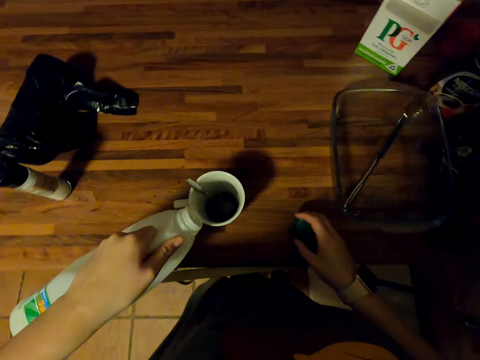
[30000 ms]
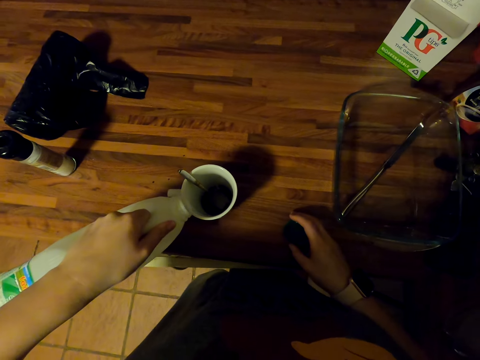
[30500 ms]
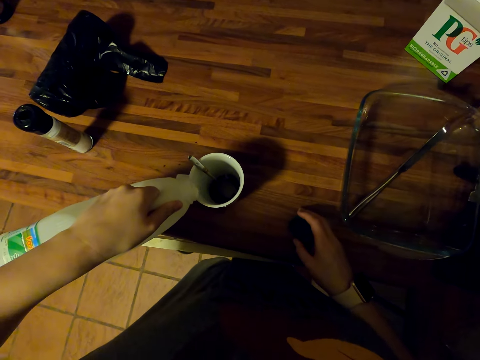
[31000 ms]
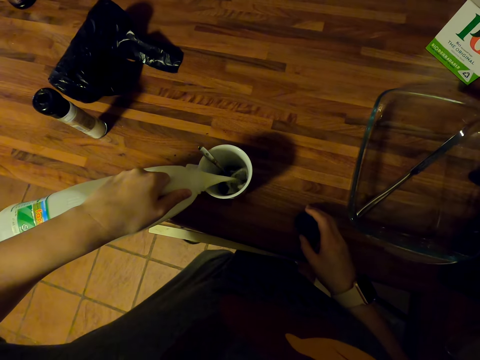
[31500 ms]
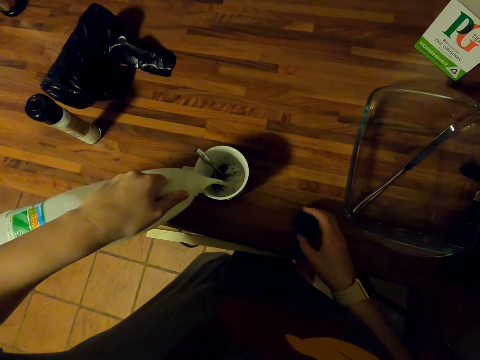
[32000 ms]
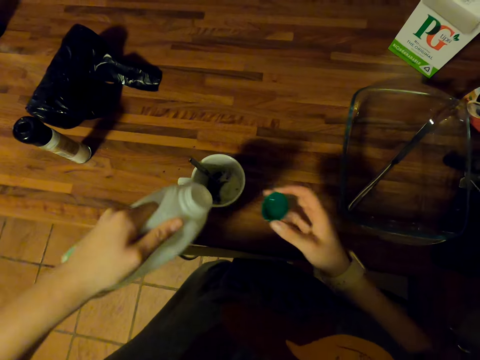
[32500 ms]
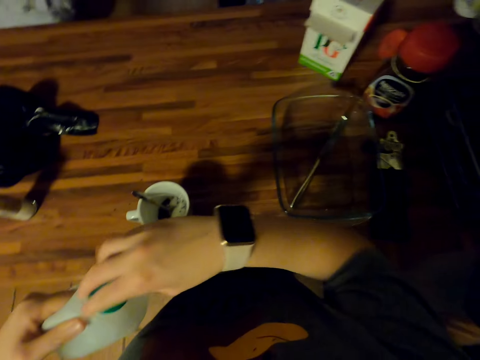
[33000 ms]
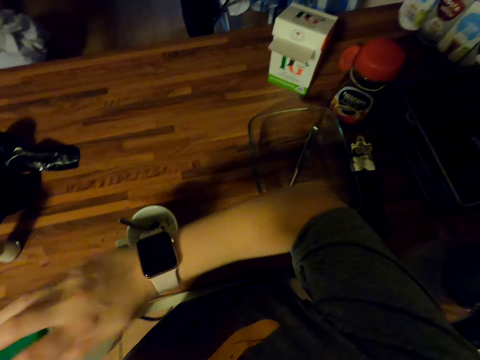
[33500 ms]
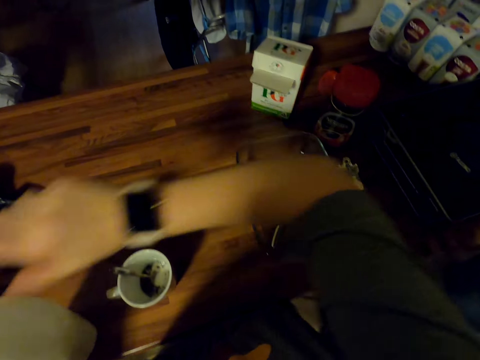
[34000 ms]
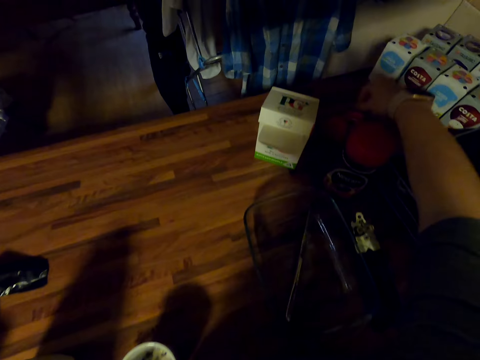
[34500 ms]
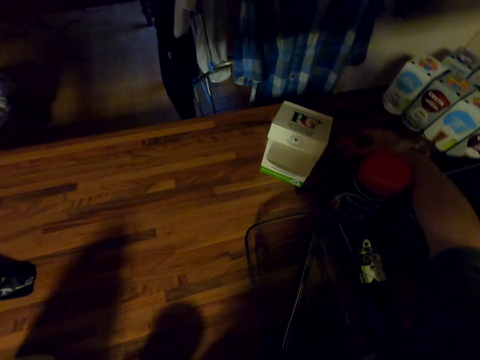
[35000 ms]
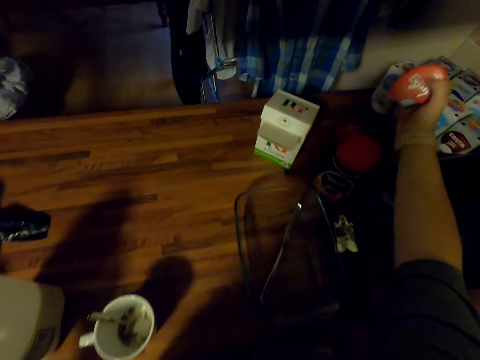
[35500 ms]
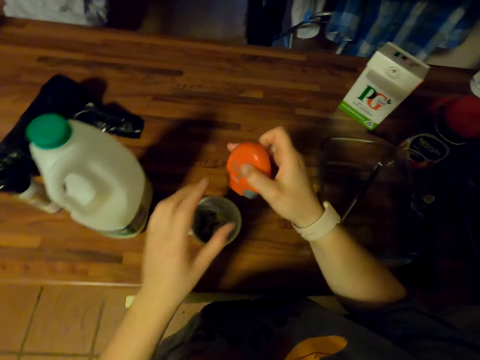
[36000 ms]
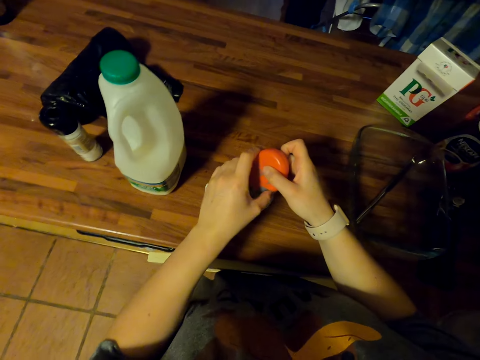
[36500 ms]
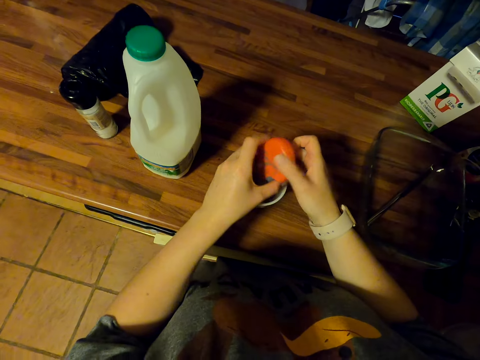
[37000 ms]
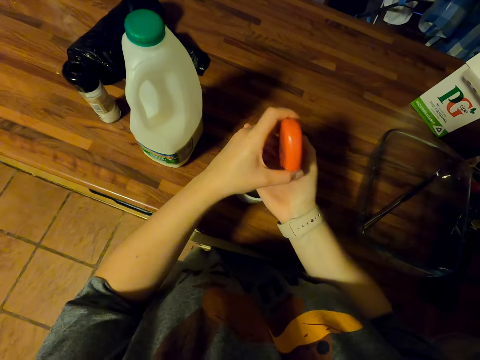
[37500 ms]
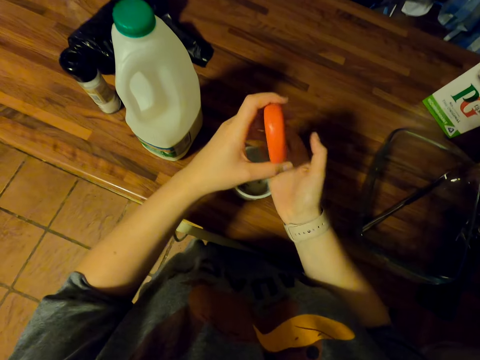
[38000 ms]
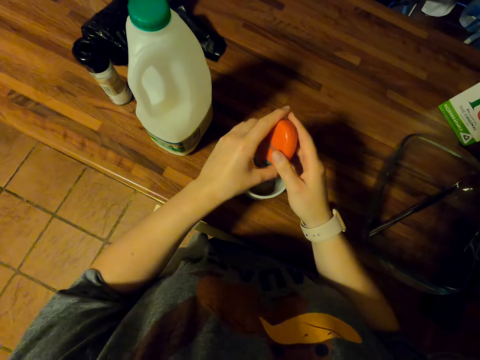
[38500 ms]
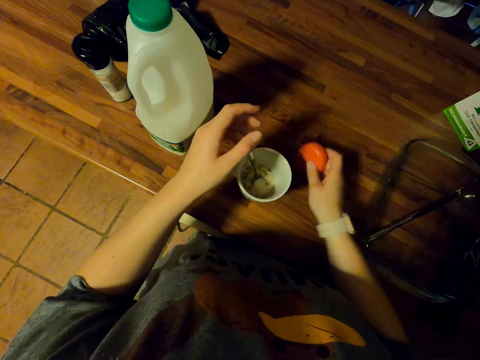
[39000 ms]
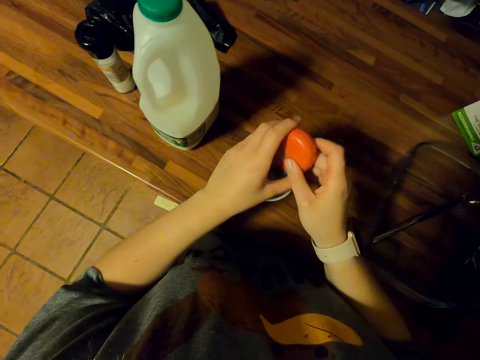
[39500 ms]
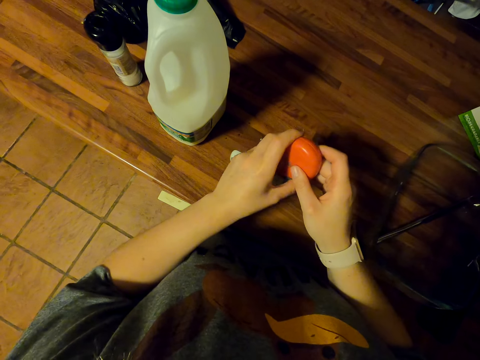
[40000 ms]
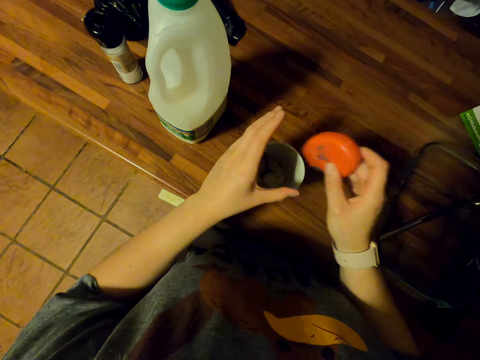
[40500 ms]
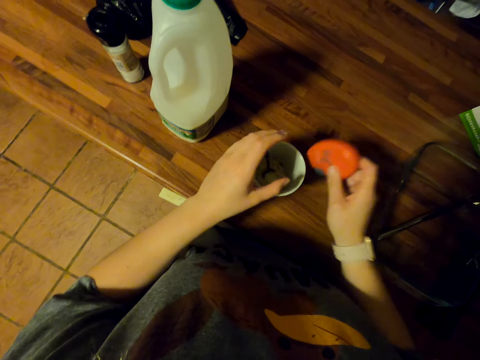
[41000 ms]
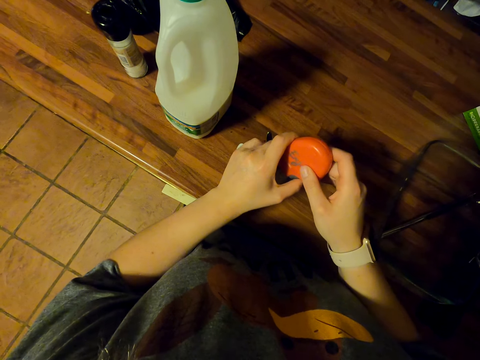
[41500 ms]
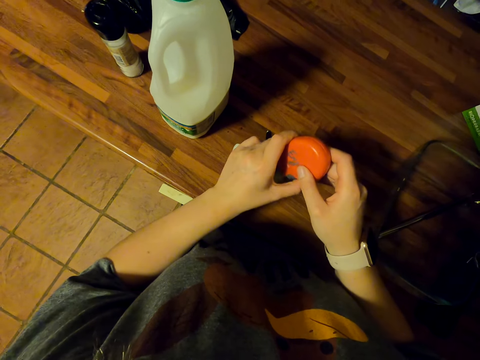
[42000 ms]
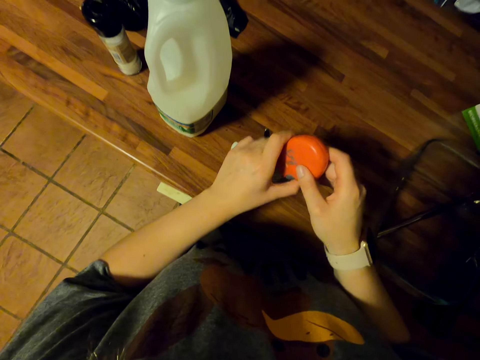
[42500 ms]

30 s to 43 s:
The camera wearer pours milk in the mug. They close the milk jerrycan and place the milk jerrycan on the table. They pick up something from the table. They put something in the coffee. They press an object.

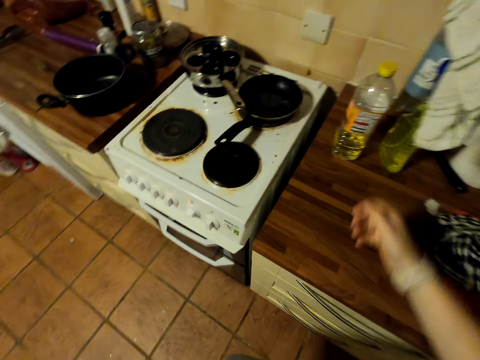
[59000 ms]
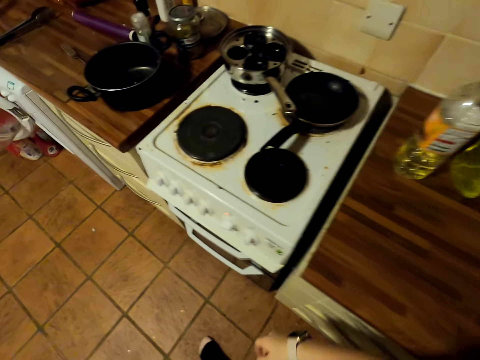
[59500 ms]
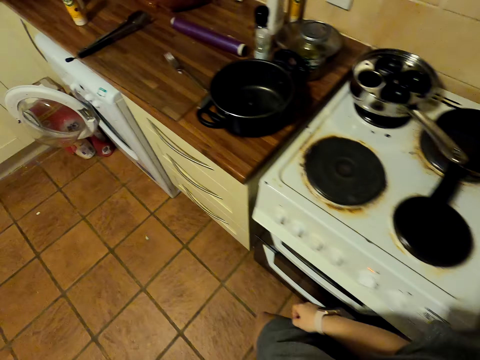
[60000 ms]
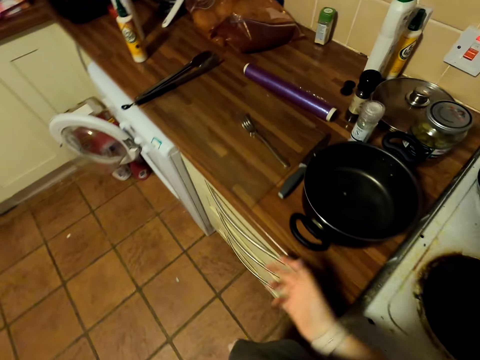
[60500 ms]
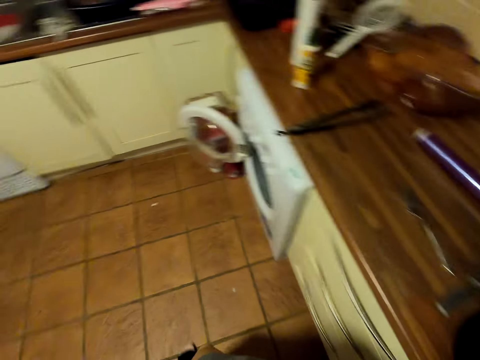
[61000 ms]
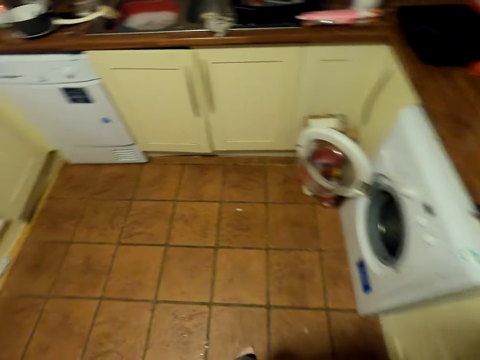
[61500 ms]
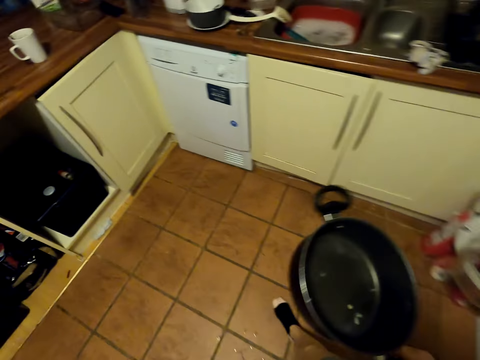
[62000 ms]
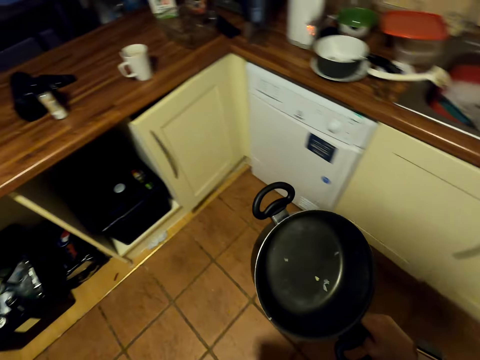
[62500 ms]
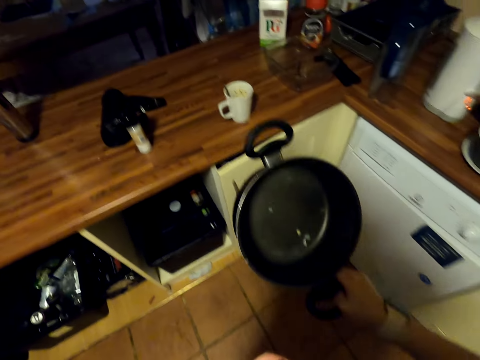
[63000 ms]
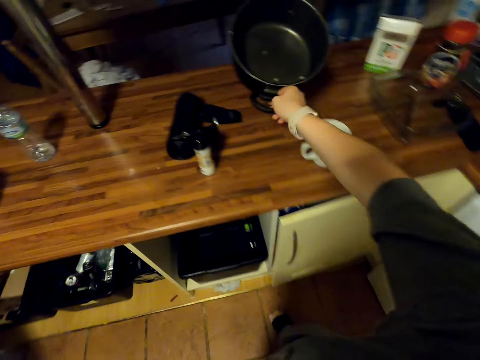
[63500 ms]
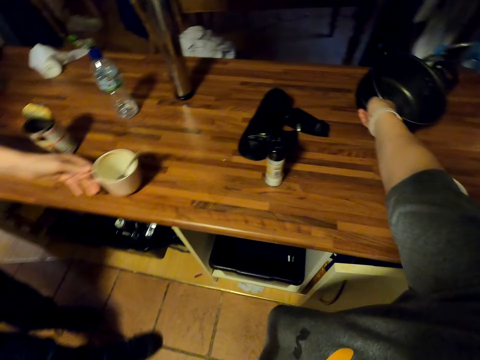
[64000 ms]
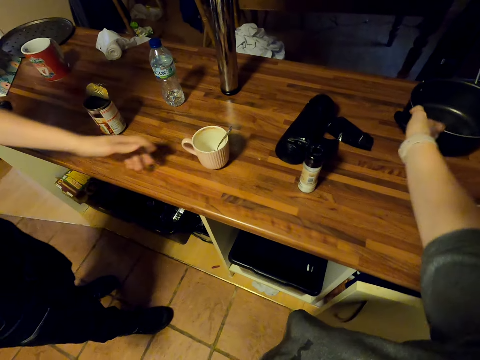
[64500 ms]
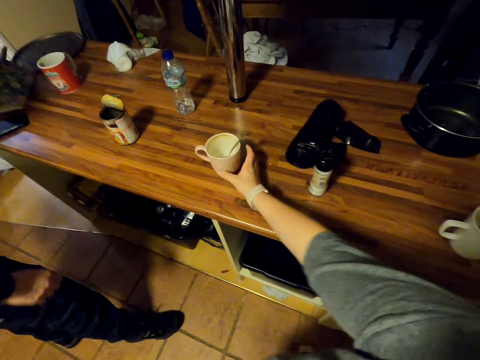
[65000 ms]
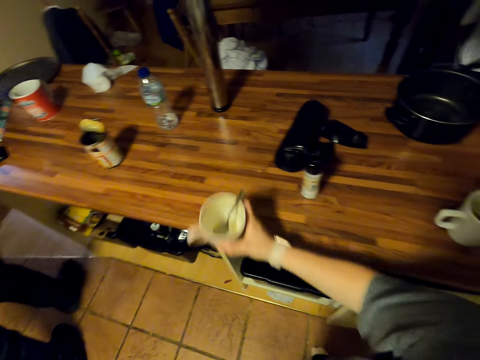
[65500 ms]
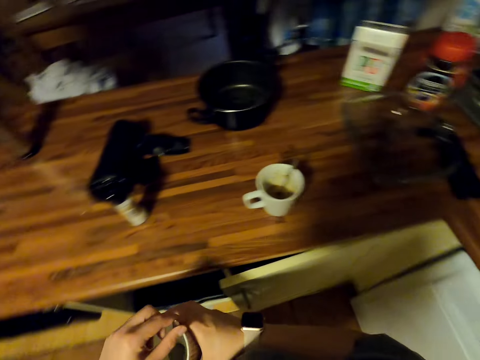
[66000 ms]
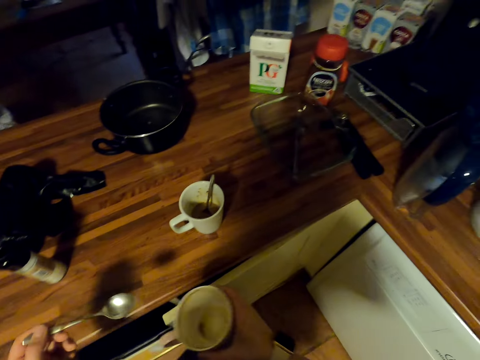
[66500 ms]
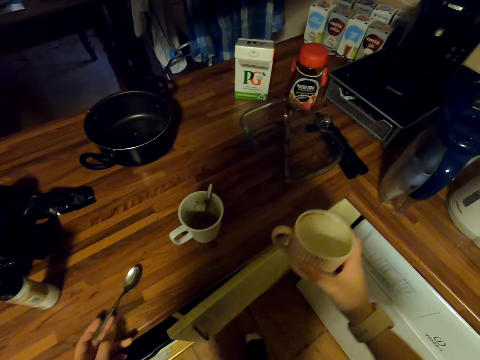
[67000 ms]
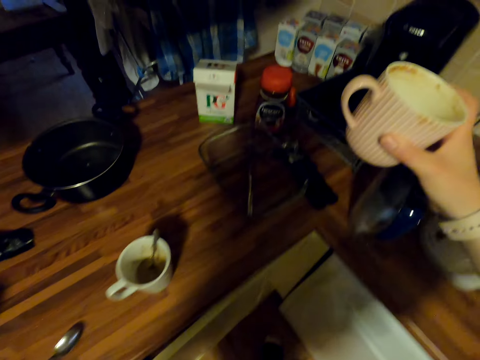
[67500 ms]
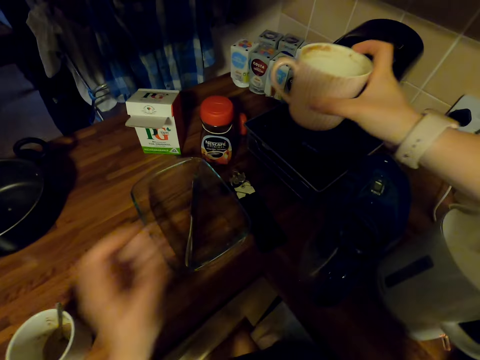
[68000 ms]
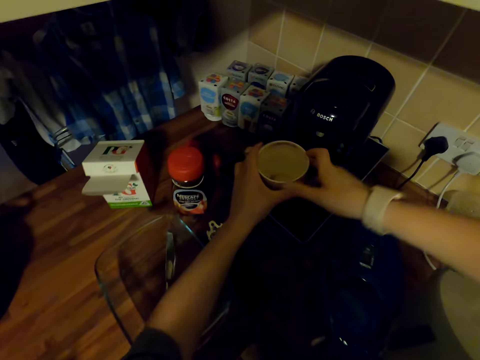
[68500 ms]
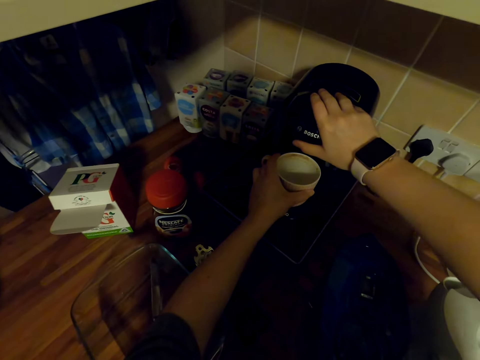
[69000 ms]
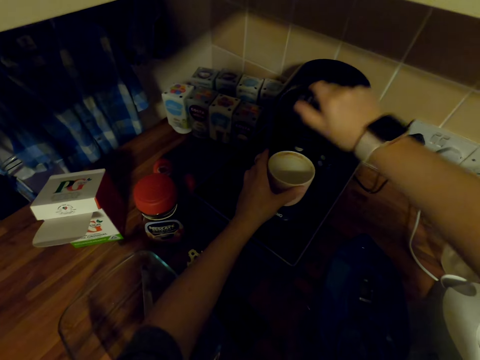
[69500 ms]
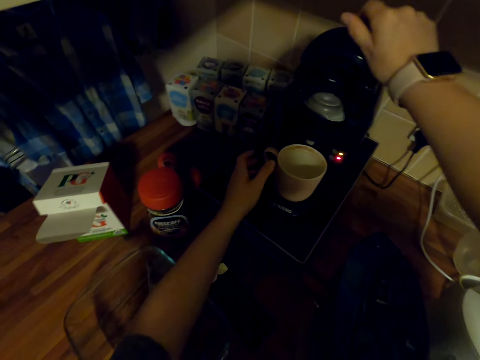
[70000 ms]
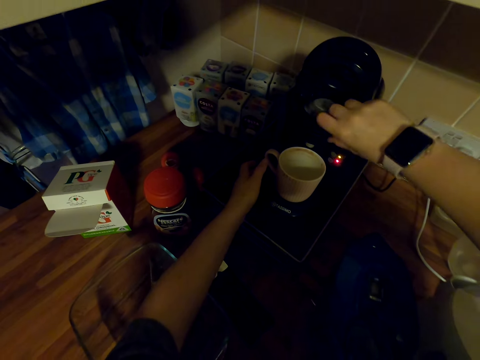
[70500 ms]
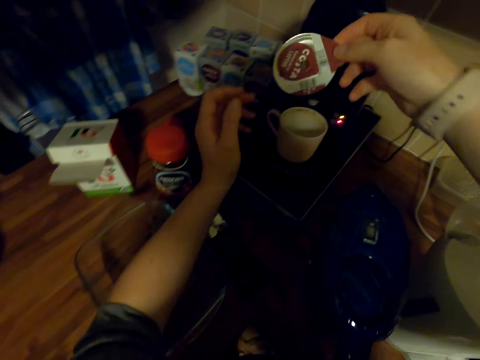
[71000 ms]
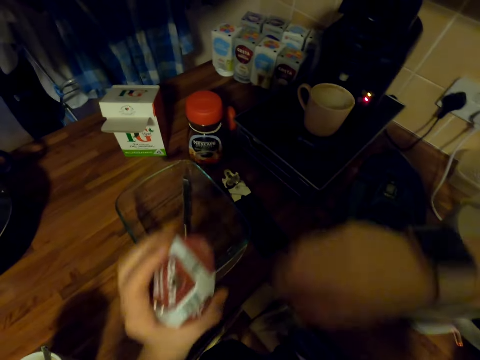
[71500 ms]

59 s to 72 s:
The camera wearer walks around the room. They lift a cooking pot, walk towards the countertop, and place the cooking pot on the countertop. A man places a cup on the countertop. The camera wearer picks up the cup. They place the spoon on the countertop. They place the cup on the coffee maker. They pick up something.
